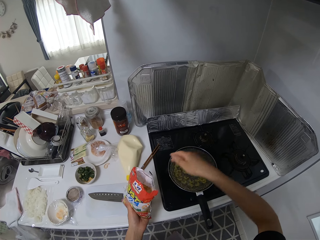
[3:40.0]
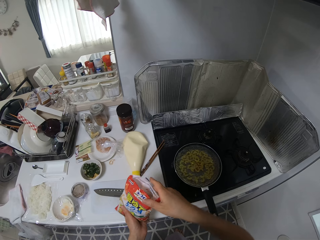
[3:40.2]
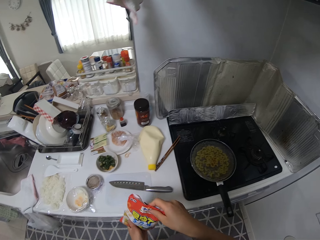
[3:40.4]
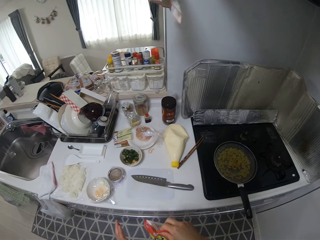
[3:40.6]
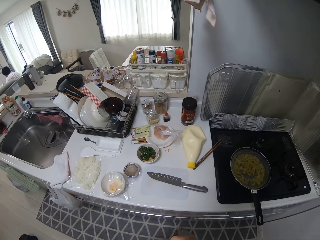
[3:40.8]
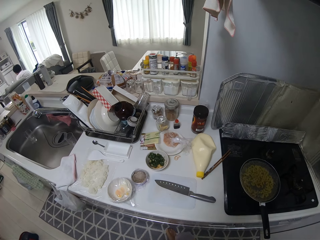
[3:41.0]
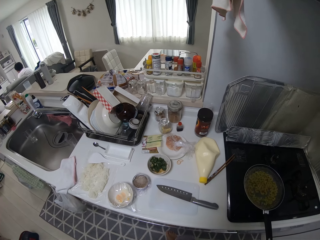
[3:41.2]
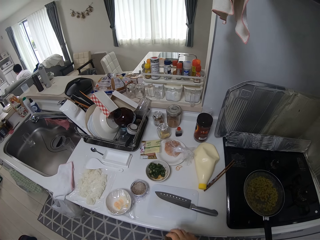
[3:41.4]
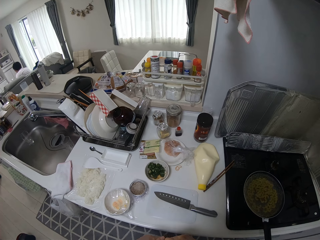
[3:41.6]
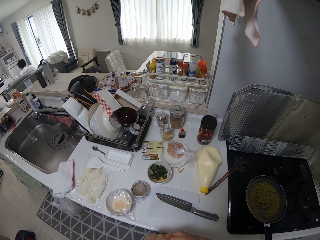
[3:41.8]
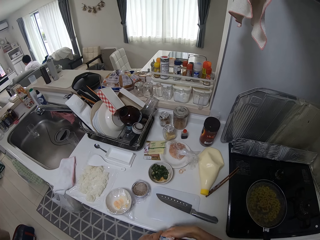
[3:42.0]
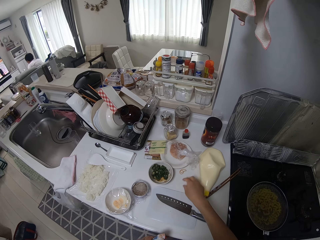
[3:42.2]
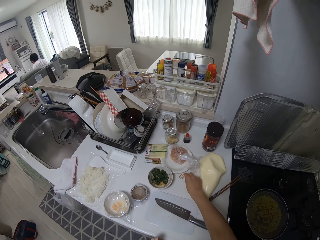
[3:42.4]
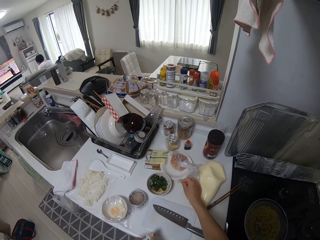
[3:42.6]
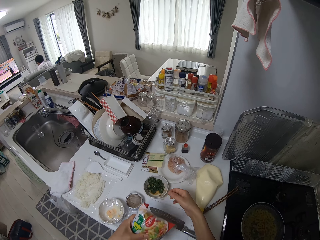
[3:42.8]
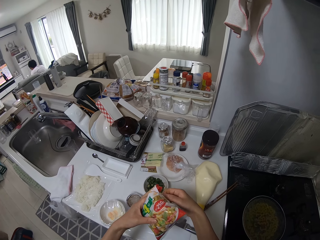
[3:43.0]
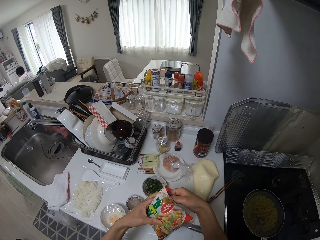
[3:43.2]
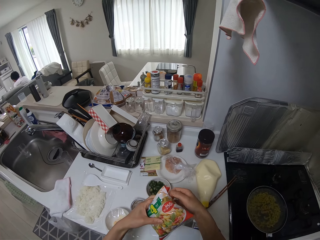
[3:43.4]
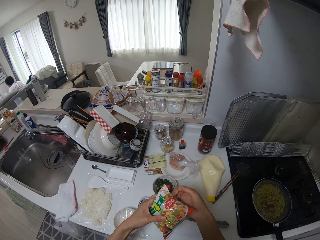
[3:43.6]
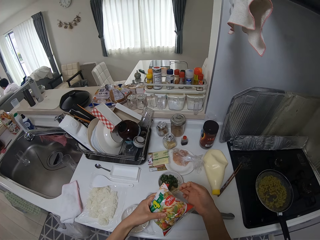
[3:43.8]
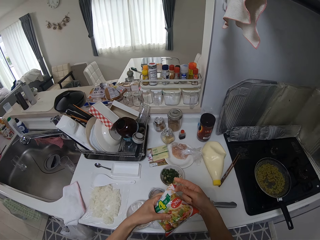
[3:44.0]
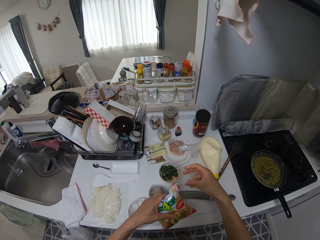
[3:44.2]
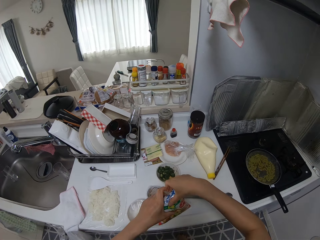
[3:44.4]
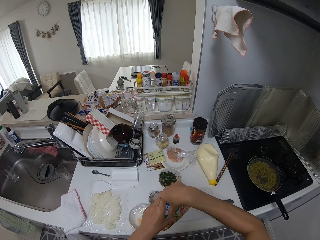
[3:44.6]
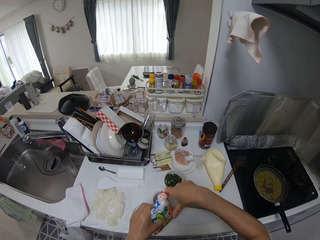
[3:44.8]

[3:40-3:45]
The camera wearer drops the macaroni into the pan. She folds the nylon package with her hands. A man watches television. The camera wearer picks up the rubber band from the table. She binds the food package with the rubber band.

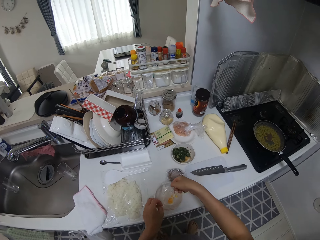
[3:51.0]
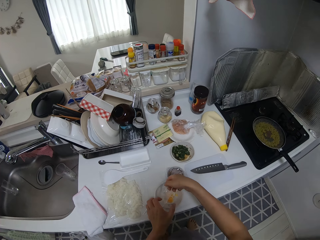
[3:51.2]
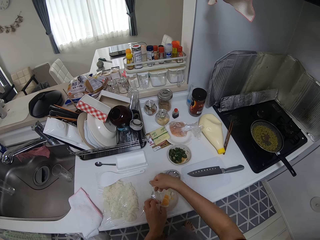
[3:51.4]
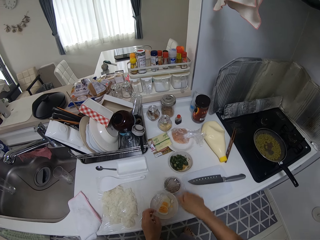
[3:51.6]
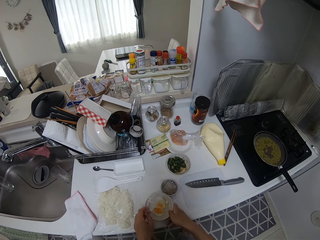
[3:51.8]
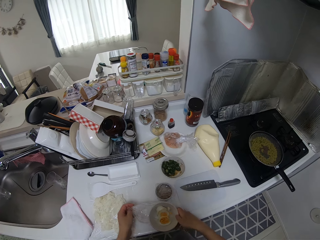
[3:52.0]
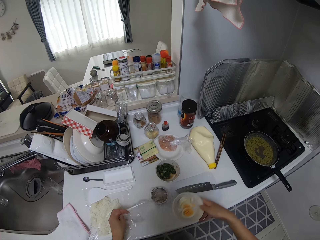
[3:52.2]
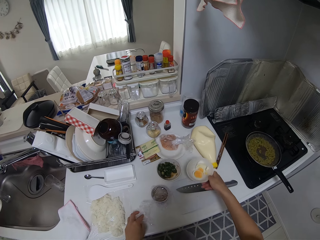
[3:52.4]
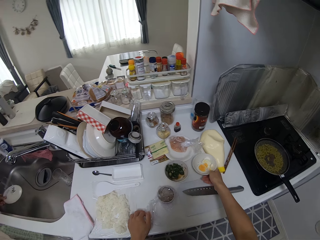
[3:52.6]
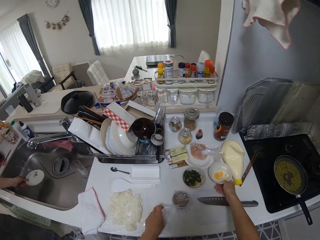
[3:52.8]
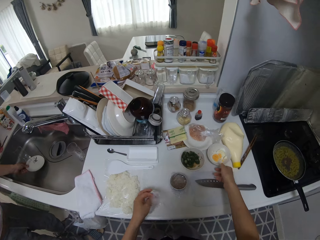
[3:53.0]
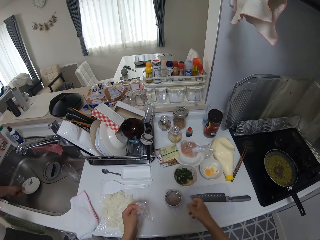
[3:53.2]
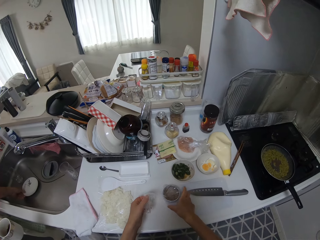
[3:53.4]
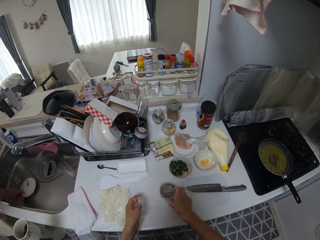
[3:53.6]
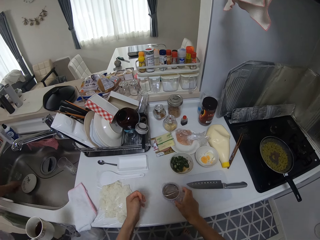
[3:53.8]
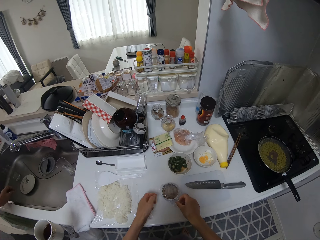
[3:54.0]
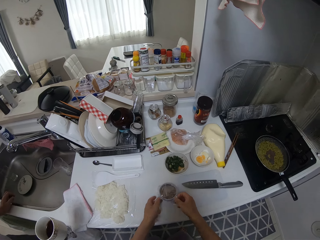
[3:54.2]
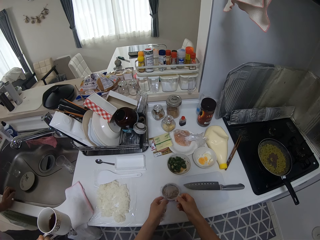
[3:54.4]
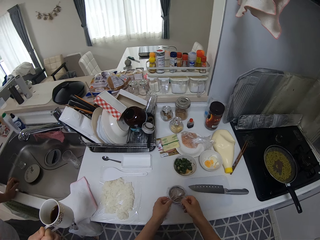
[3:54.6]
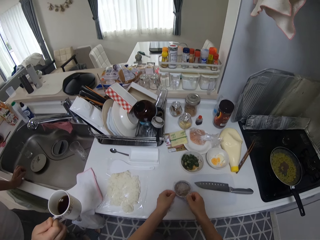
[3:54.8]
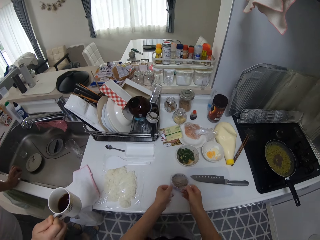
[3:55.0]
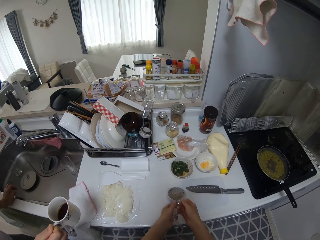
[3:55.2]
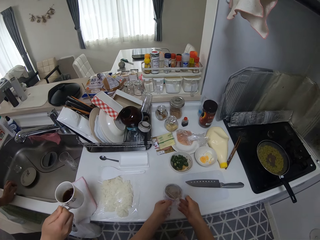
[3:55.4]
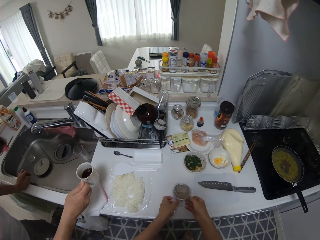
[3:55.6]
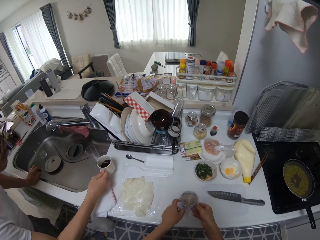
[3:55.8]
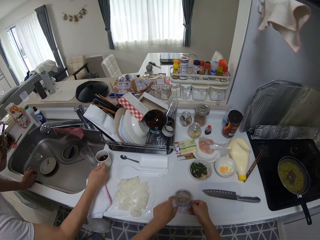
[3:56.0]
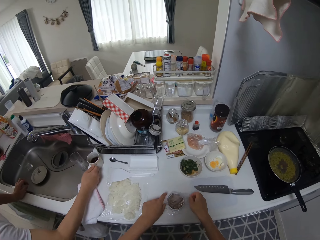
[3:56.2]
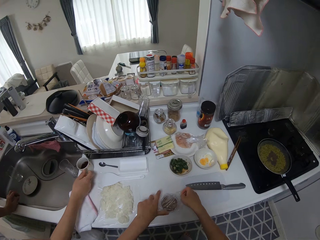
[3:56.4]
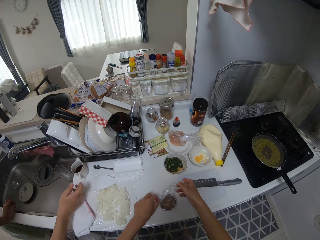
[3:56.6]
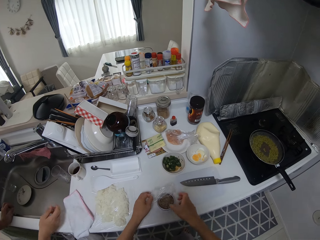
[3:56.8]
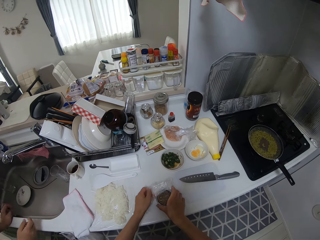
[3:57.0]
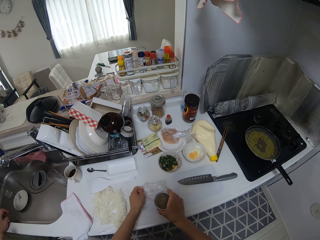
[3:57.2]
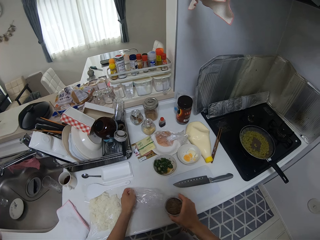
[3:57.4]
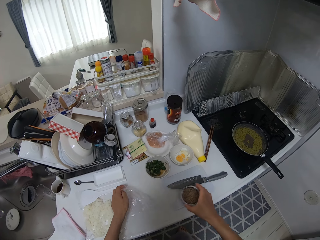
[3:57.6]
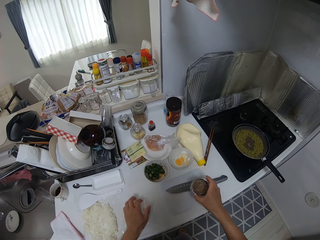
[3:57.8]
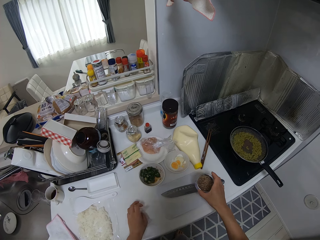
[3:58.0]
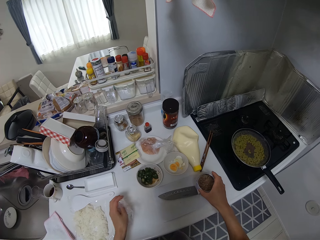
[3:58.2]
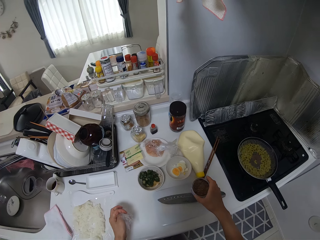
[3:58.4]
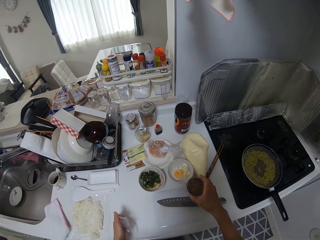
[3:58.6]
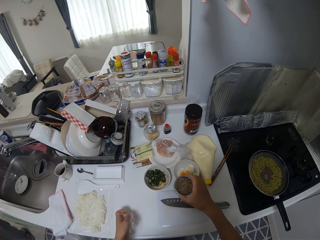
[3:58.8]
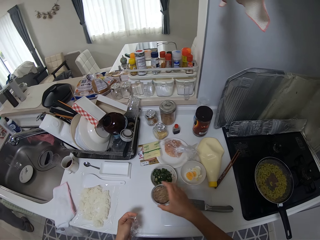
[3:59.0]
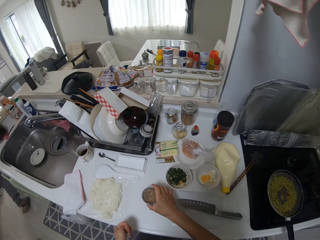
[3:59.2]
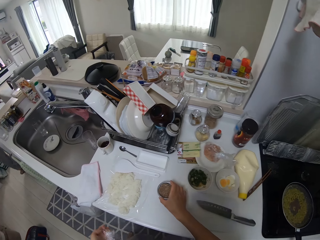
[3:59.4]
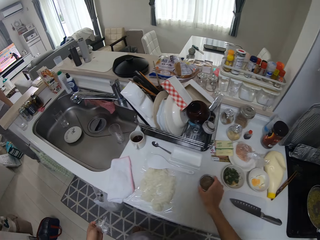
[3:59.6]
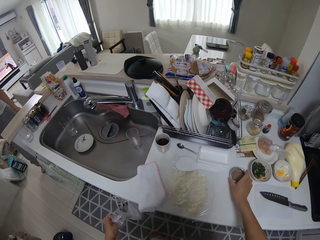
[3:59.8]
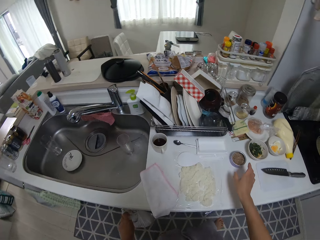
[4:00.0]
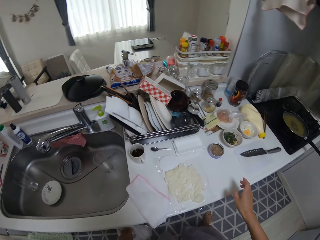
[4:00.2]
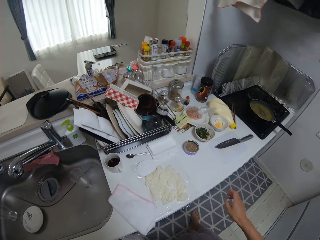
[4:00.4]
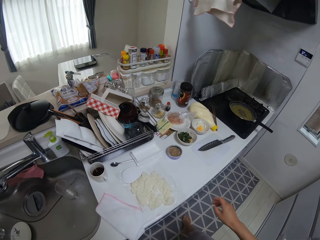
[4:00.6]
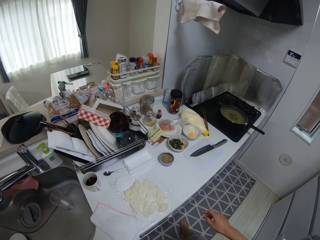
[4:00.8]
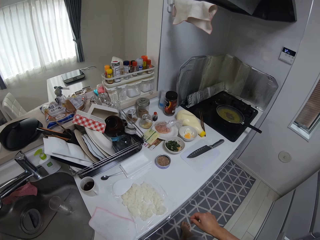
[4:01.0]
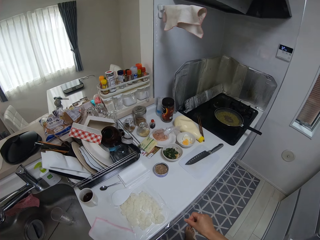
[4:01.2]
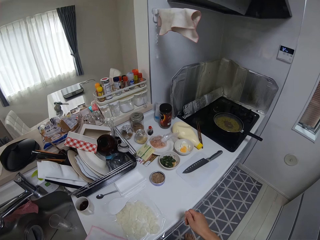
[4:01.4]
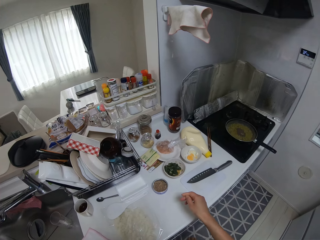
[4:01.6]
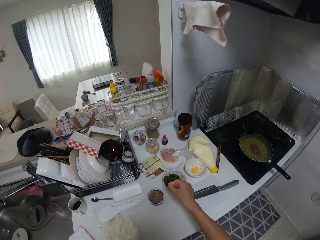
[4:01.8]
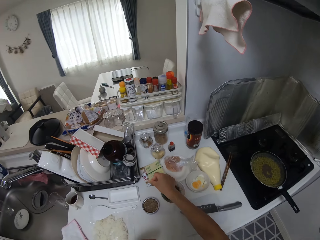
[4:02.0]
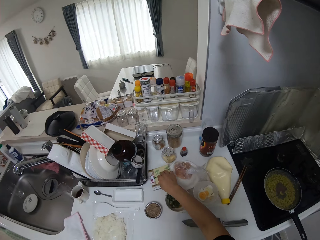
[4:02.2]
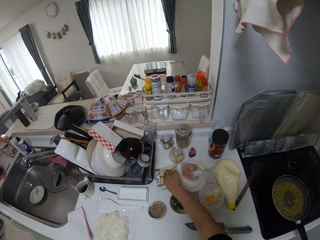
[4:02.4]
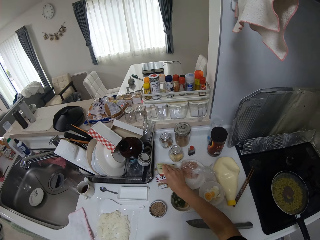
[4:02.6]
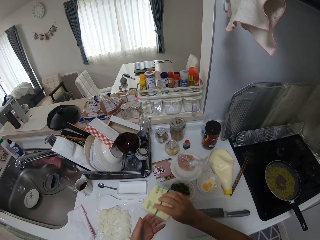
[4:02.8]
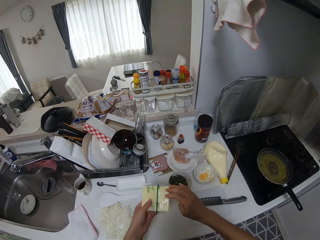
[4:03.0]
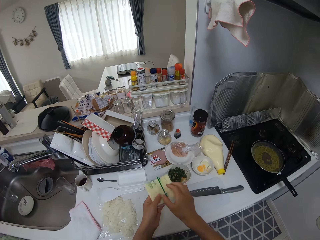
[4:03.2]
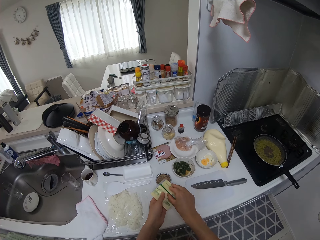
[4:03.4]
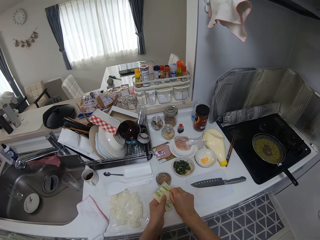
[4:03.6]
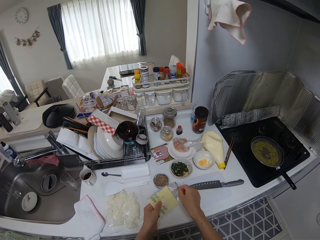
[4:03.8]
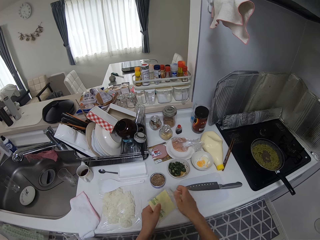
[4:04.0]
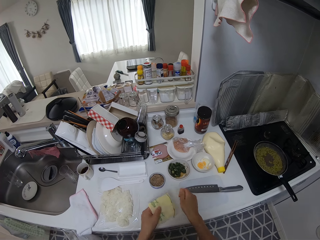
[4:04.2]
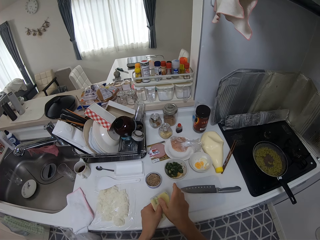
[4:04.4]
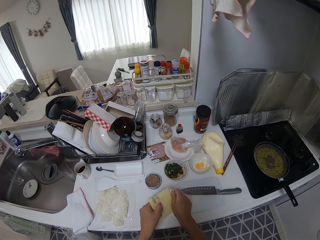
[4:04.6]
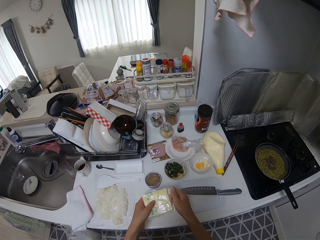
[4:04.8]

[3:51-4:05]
The camera wearer picks up the bowl. She drops the pate of food on the kitchen surface. She folds the plastic foil paper. She unwraps a food package with her hands. A man drops the saucer in the sink. The man holds a cup in his right hand. The man stands in the kitchen. The man drops the cup on the kitchen surface. The camera wearer drops the food package on the kitchen surface. She folds the plastic foil paper. She moves the food package in her right hand. She places something on the table. She places something on the table again. The man walks around the house. The camera wearer throws the plastic foil papers in the dustbin. She picks up a food sachet from the kitchen surface. She opens the food sachet with her right hand.

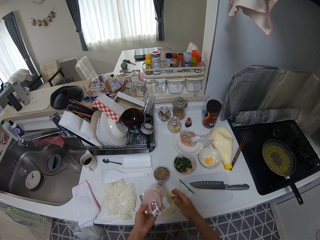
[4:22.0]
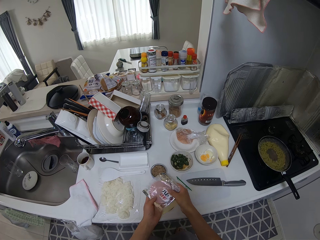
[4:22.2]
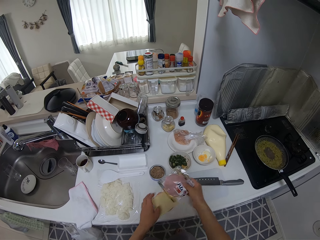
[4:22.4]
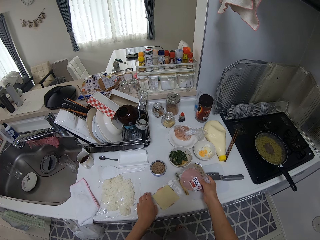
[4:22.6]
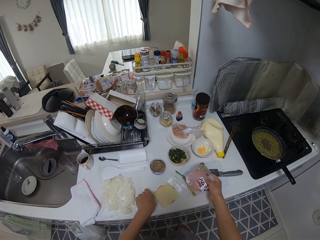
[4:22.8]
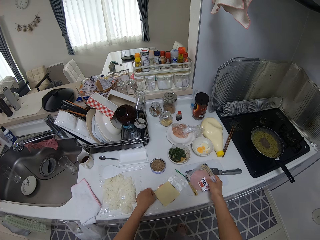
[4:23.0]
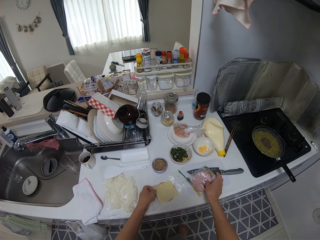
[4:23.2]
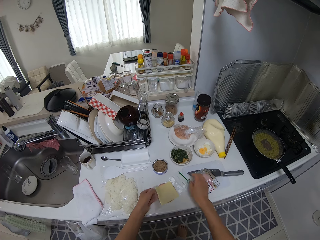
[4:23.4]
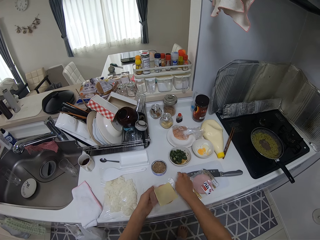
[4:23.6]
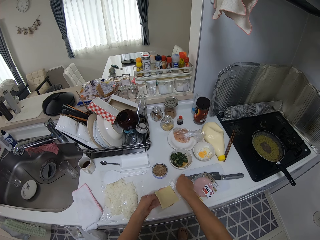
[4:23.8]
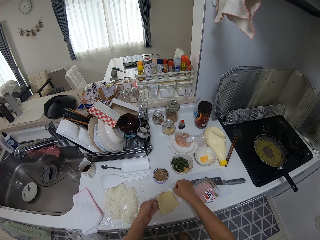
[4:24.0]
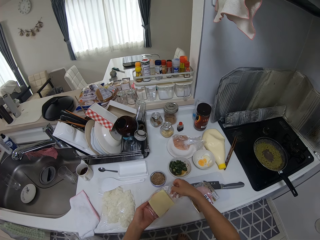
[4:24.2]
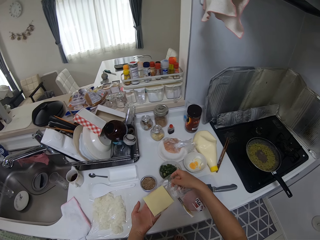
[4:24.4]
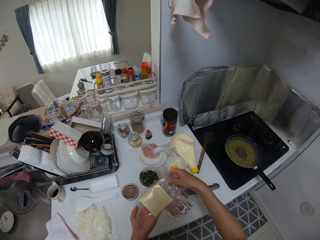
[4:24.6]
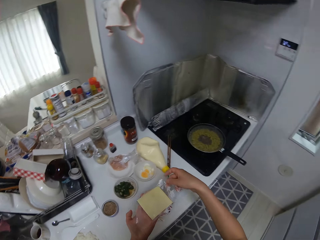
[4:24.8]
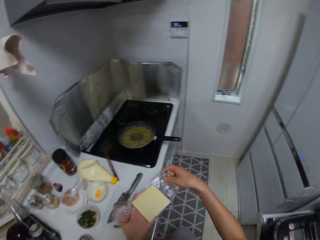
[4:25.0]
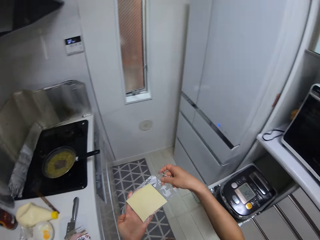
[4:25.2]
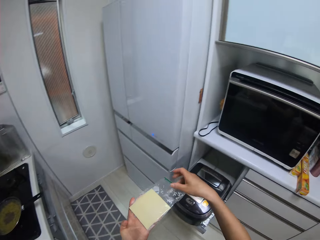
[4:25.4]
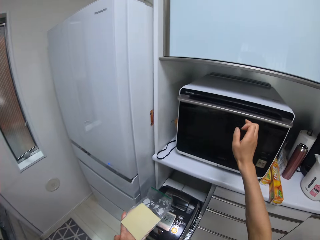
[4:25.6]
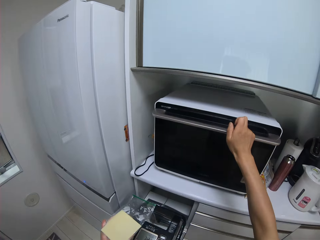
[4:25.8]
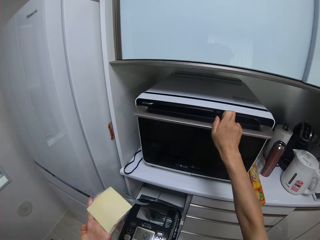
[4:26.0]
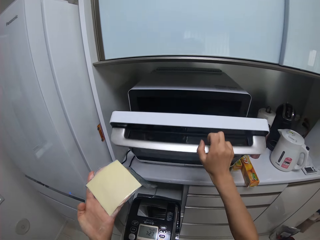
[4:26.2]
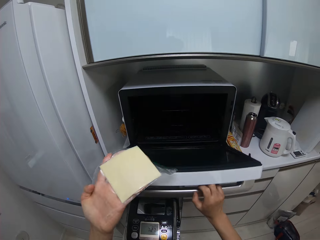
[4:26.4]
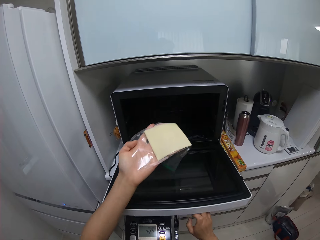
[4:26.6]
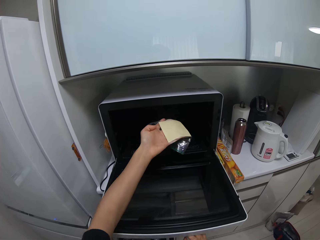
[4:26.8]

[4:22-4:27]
The camera wearer exchanges the brawn on her hands. She drops the nylon pack on the kitchen surface. She places the brawn on the table. She holds the brawn and the cheese, and lifts the cheese. She moves the nylon with her hands. She turns around and opens the microwave.
